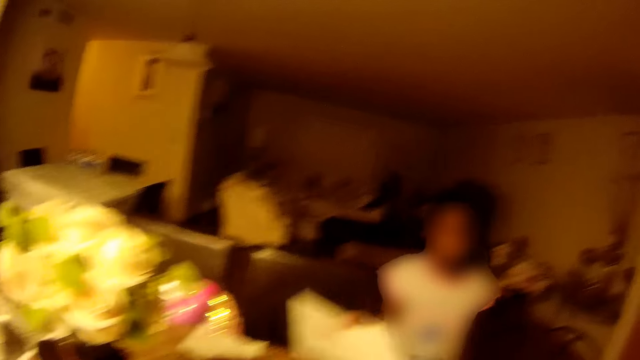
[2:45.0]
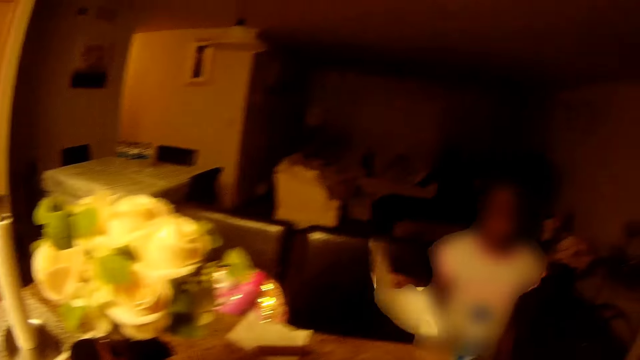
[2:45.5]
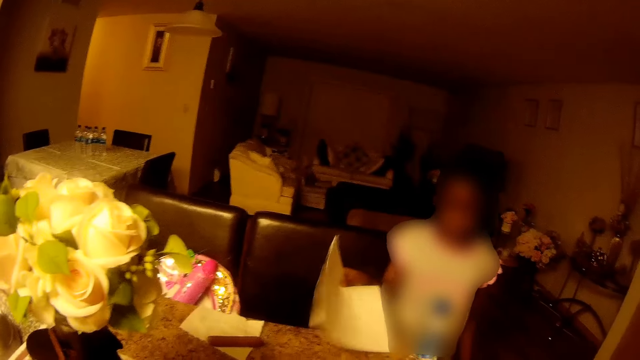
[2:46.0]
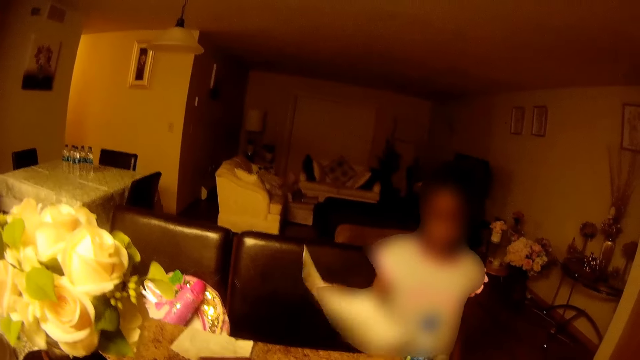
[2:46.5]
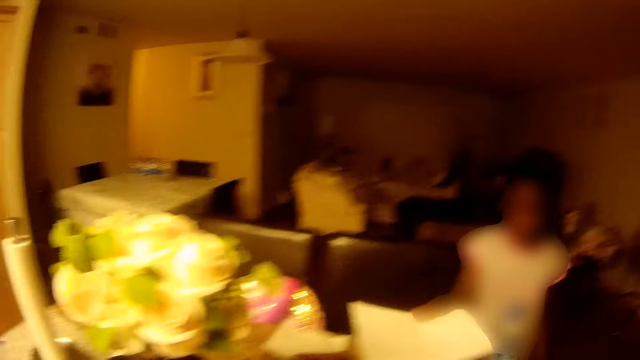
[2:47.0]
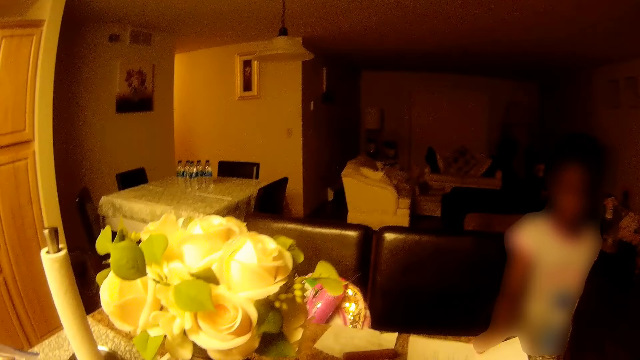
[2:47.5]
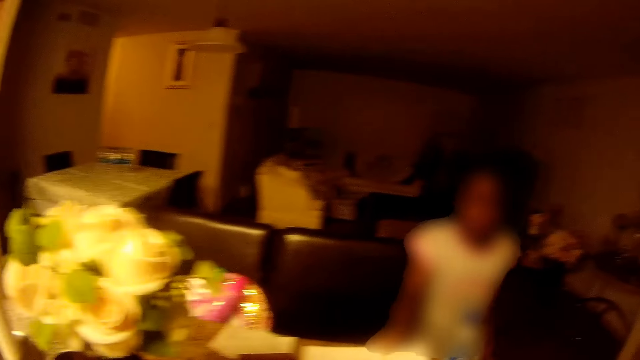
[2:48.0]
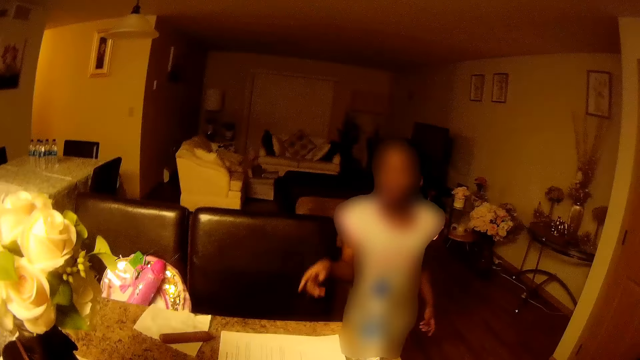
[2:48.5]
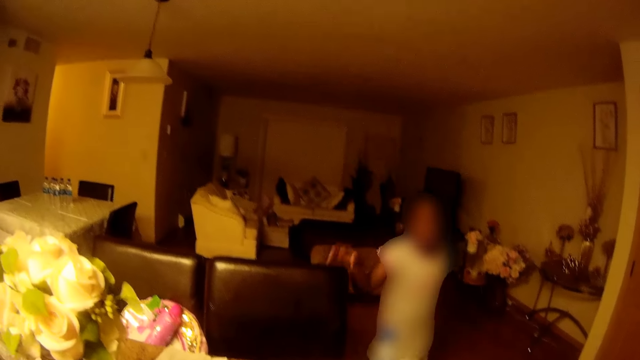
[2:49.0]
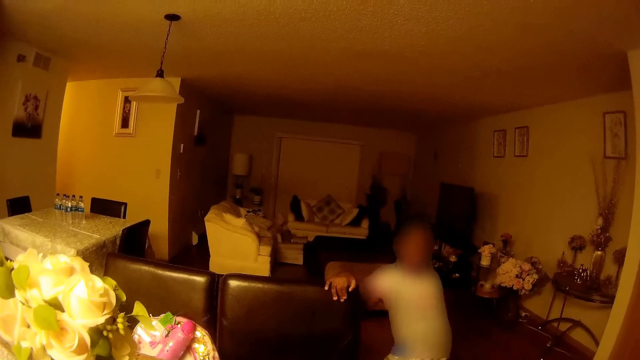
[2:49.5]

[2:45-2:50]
The girl shakes the paper. The girl drops the paper in her right hand on a table and touches a chair with her right hand.

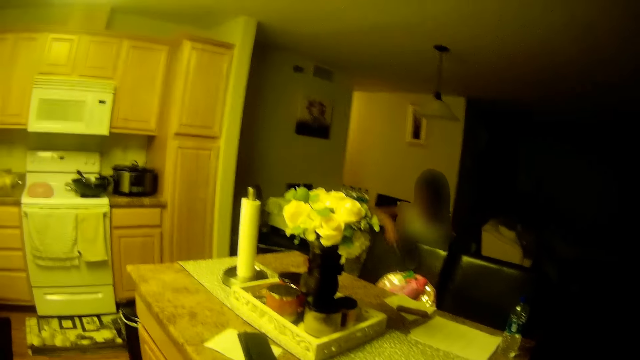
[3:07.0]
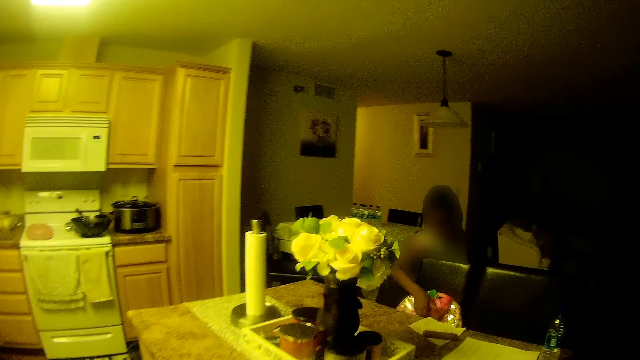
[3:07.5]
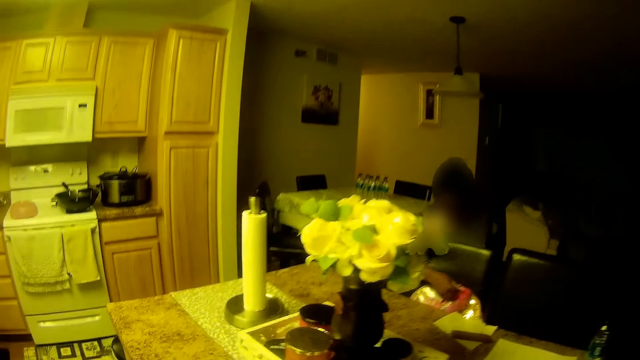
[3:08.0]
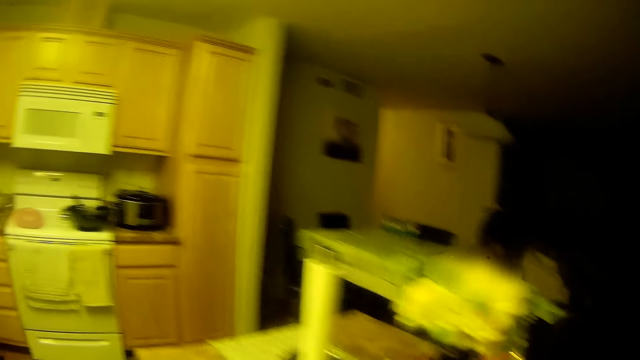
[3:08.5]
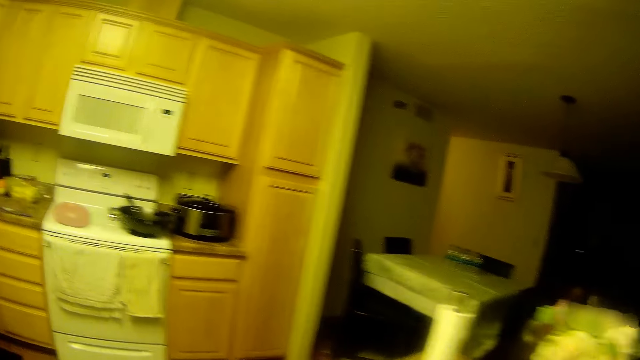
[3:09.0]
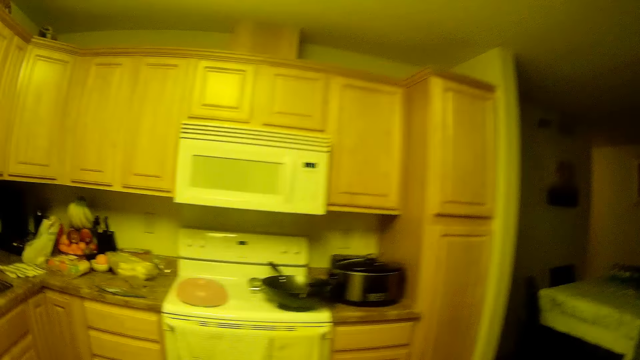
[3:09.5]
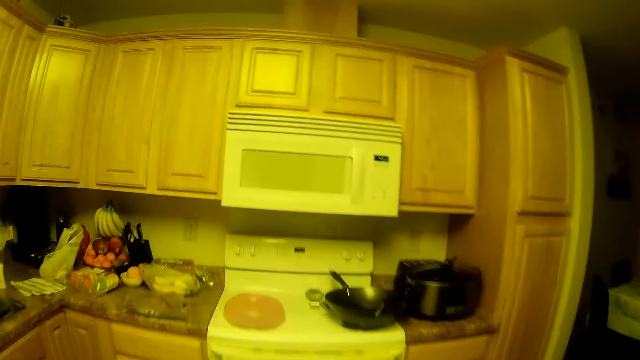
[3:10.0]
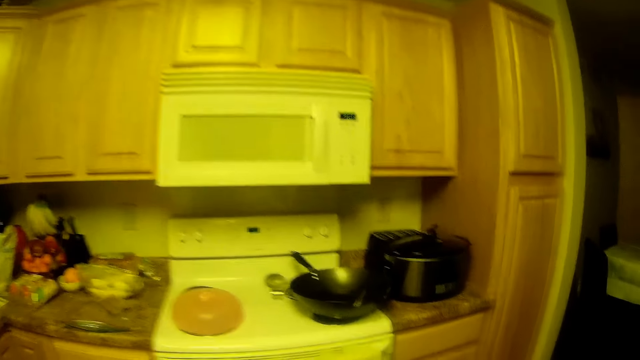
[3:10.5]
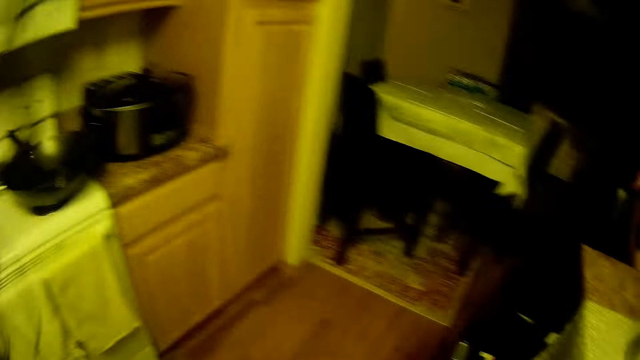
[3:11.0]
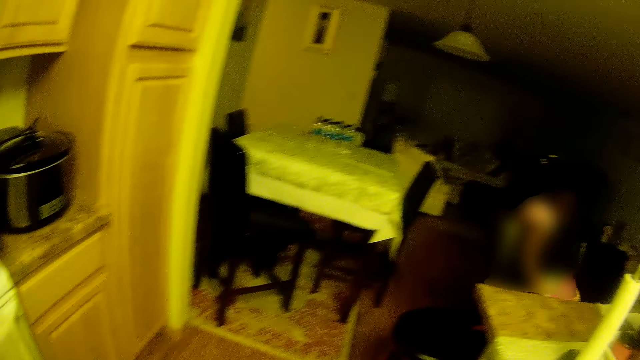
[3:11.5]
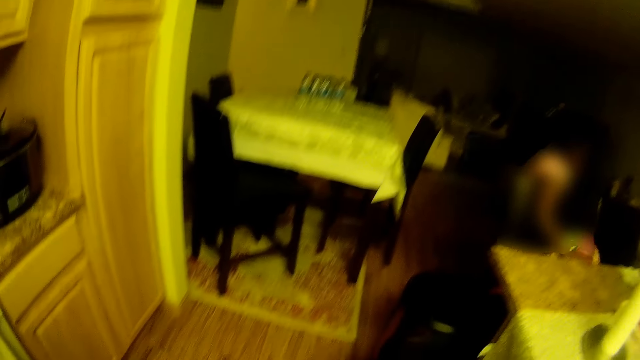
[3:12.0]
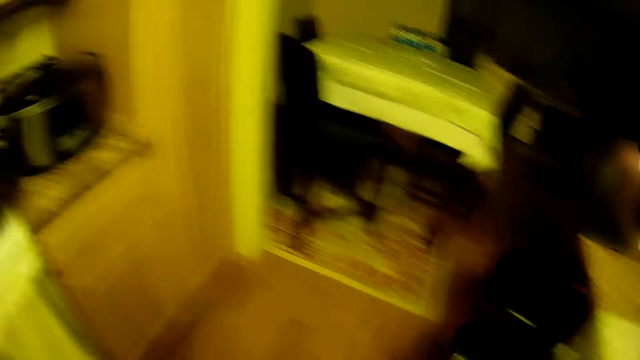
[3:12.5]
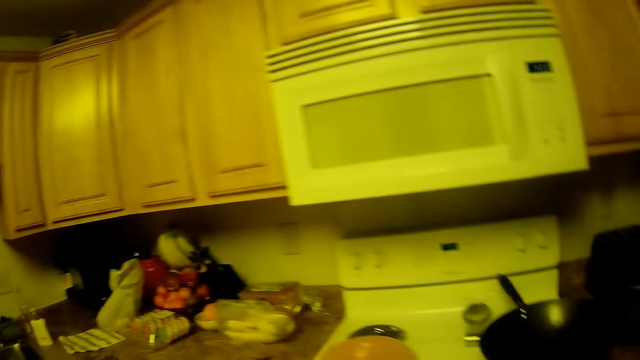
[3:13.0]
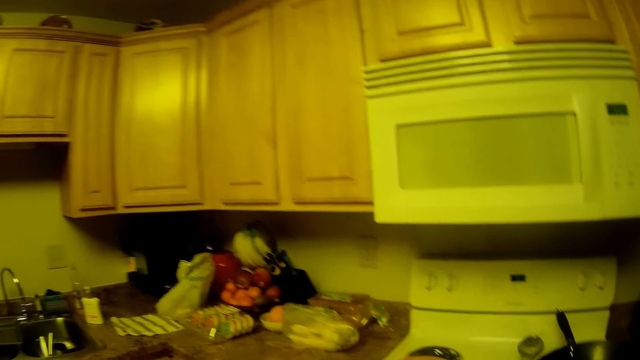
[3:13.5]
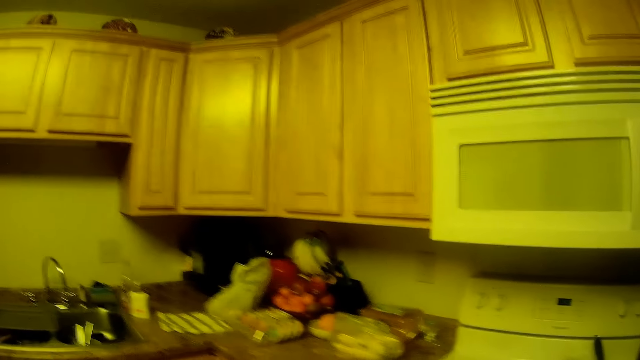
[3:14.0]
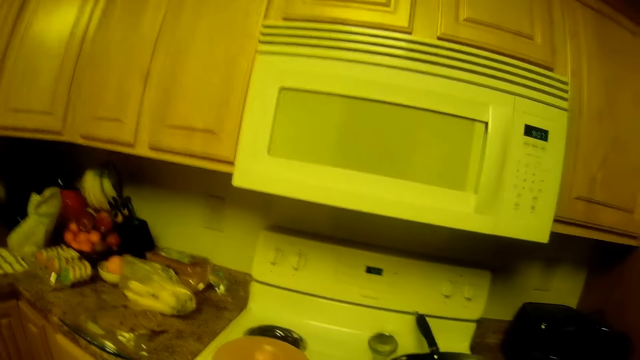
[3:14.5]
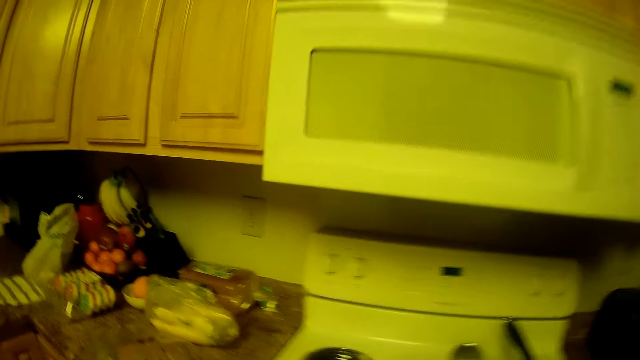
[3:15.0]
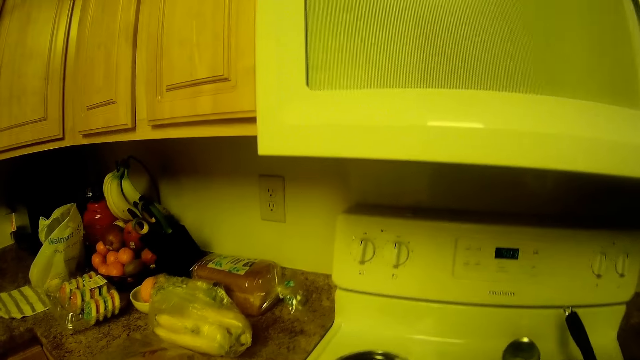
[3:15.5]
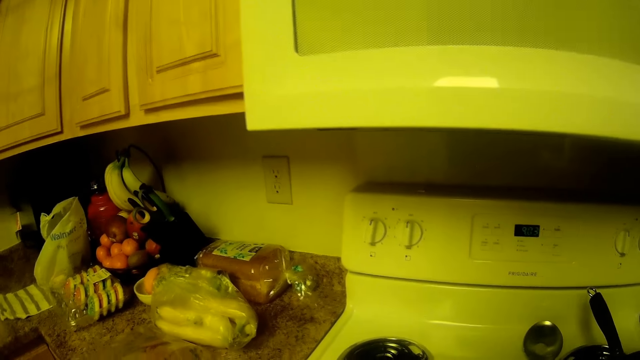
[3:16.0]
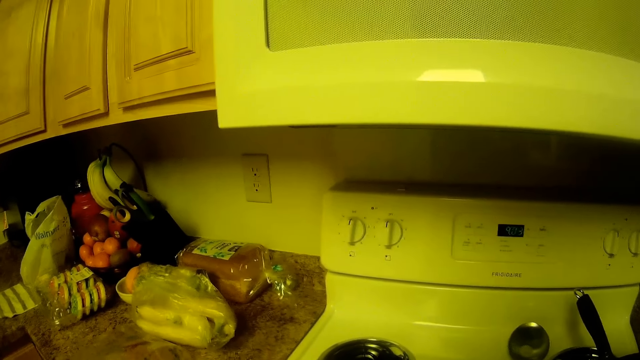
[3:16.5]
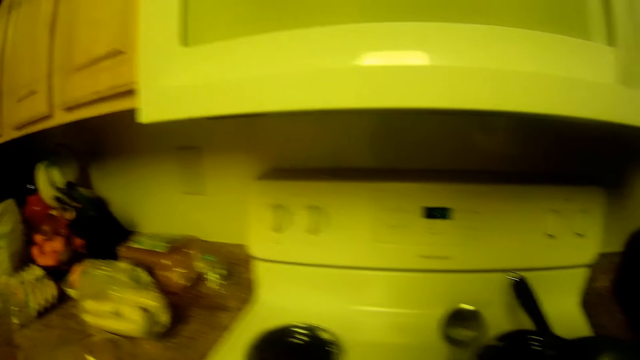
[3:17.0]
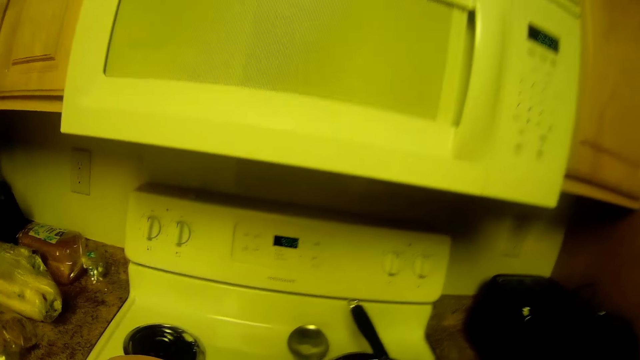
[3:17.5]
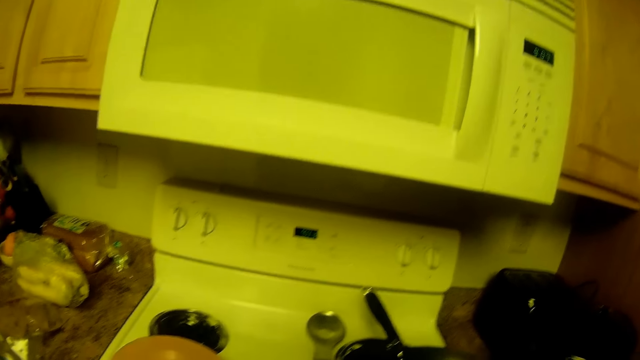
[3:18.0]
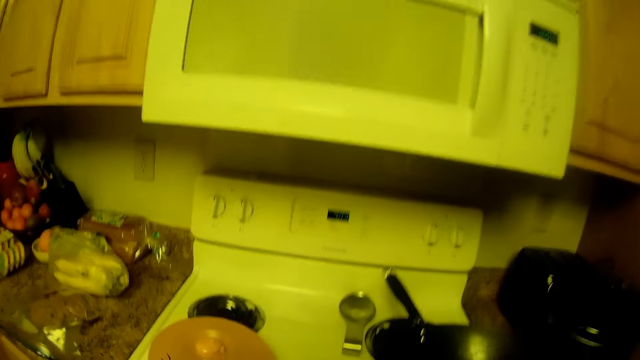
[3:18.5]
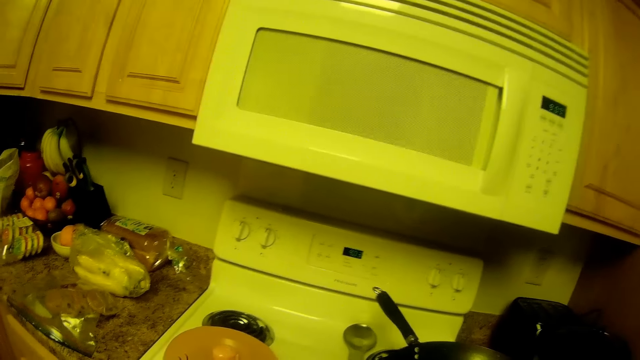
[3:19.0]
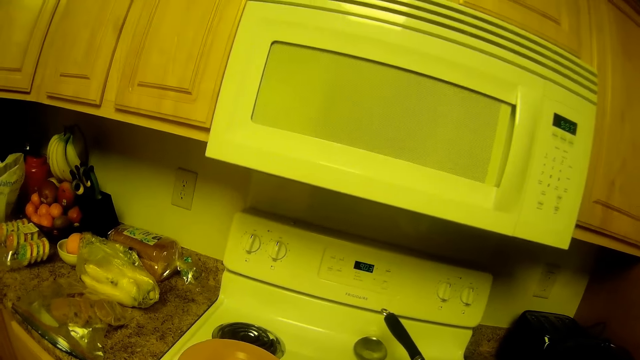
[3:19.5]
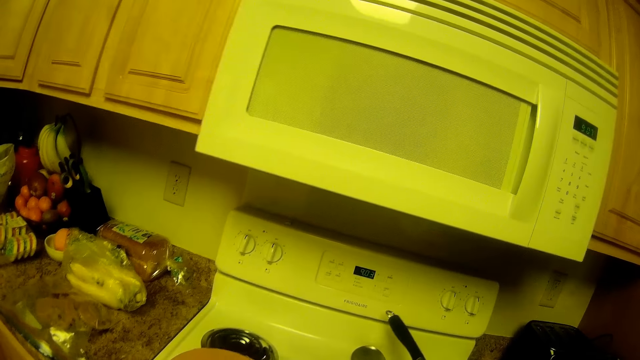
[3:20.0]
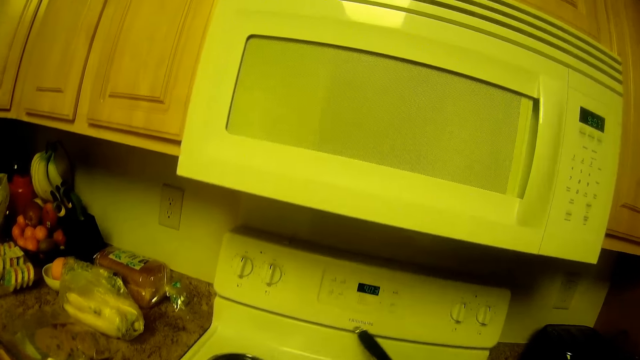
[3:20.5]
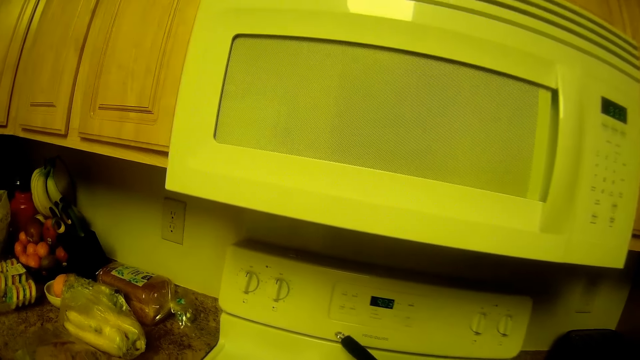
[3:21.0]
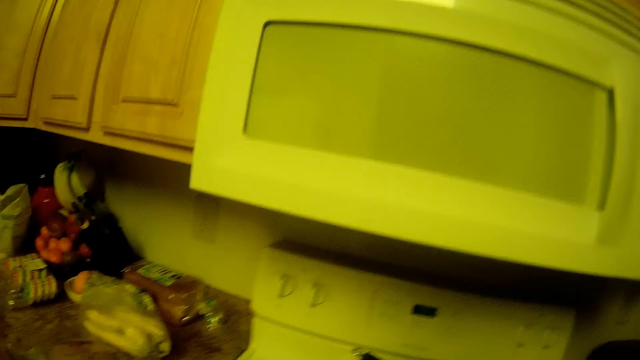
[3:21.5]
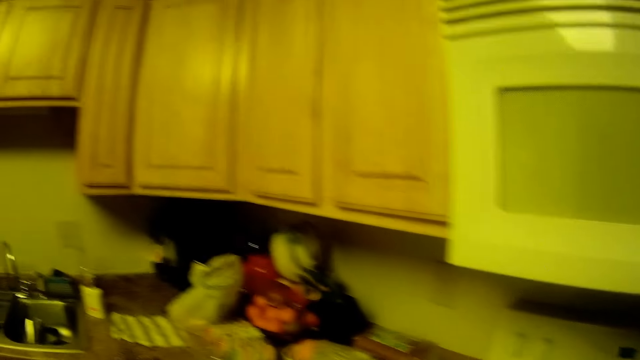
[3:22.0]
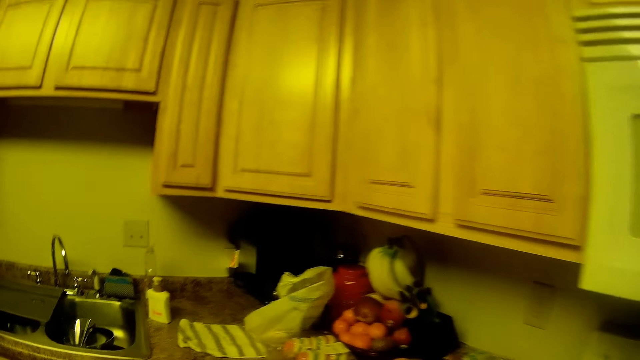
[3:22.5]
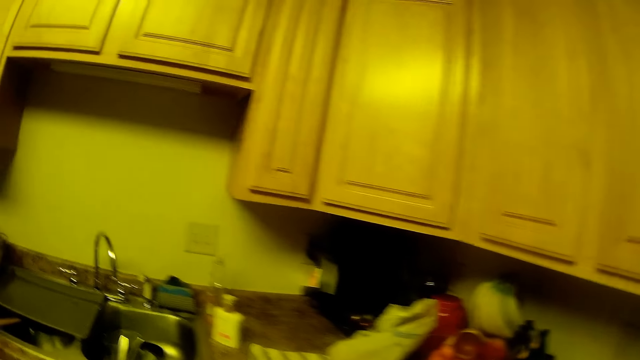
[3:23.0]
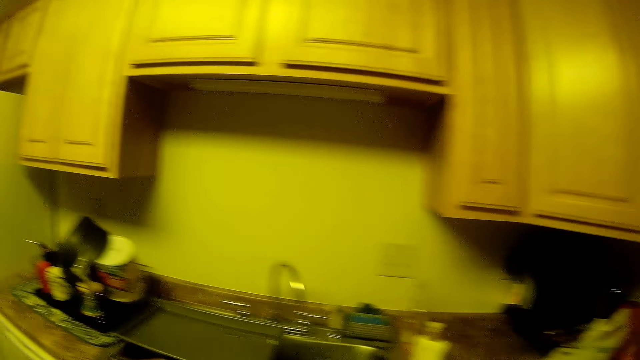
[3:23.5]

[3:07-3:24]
The girl rubs her right hand on a bottle on the chair. The girl puts a hand on a bag and moves a hand on the bag. The camera wearer walks towards cooking pots. She looks around the kitchen. She picks up a pan on a cooker with her right hand. She places the pan on the cooker with her right hand.
